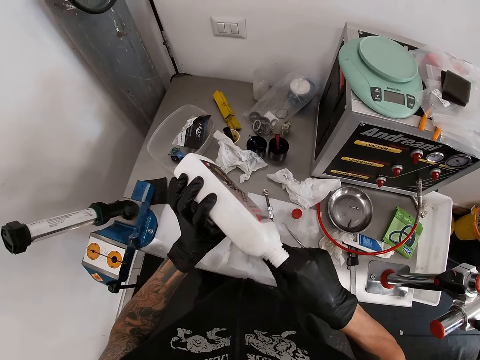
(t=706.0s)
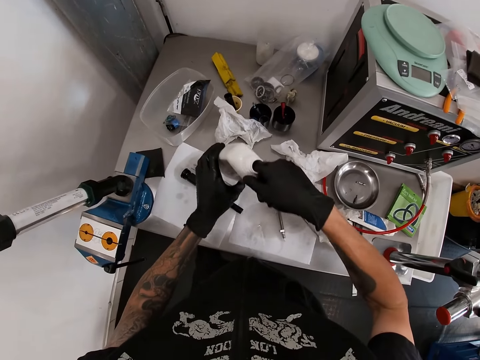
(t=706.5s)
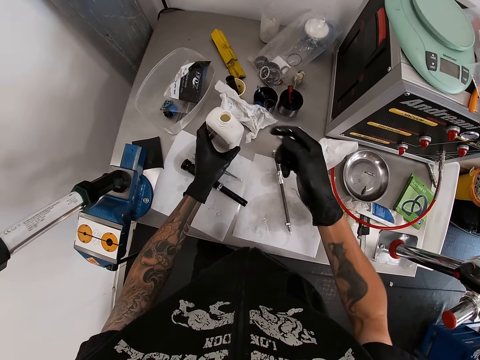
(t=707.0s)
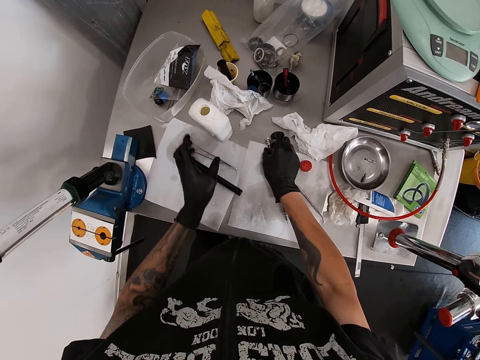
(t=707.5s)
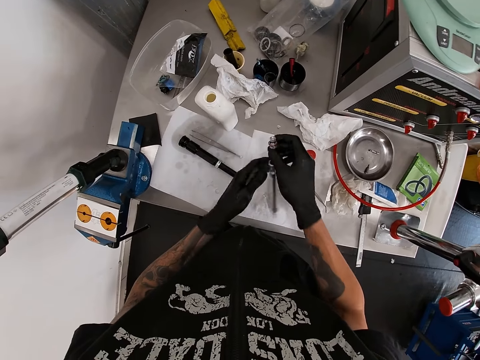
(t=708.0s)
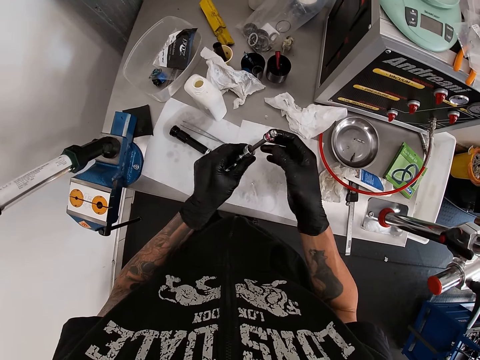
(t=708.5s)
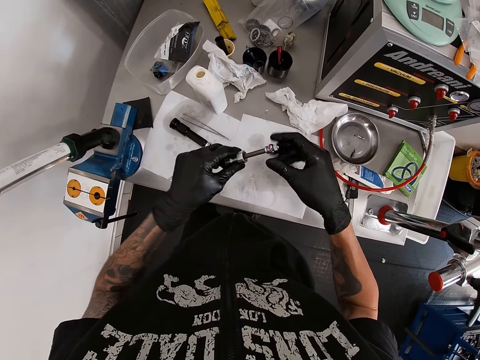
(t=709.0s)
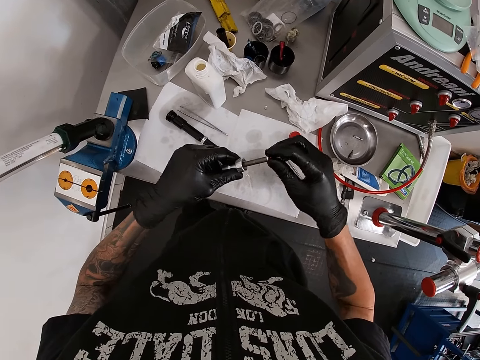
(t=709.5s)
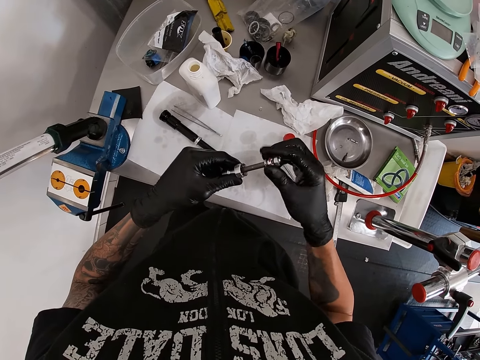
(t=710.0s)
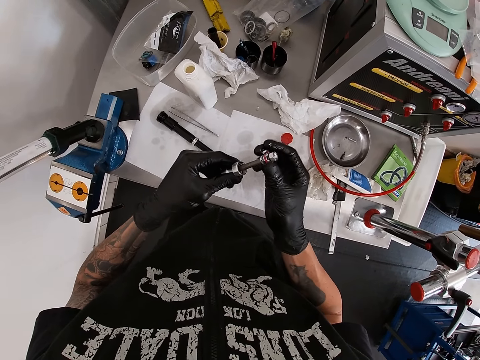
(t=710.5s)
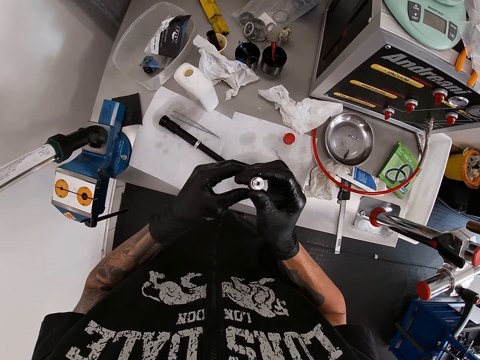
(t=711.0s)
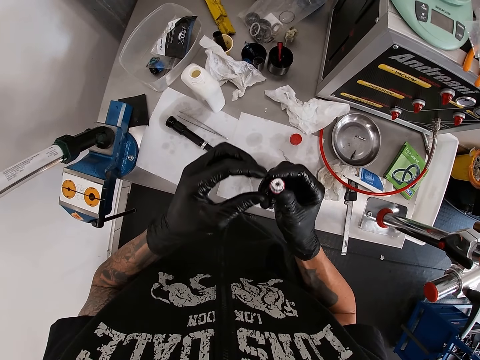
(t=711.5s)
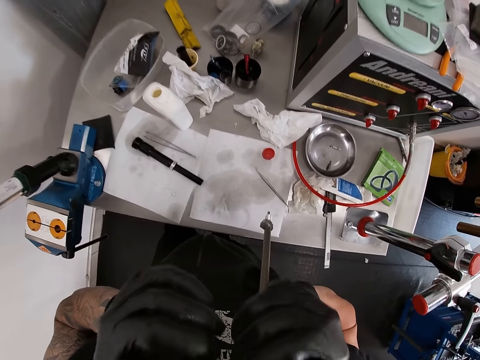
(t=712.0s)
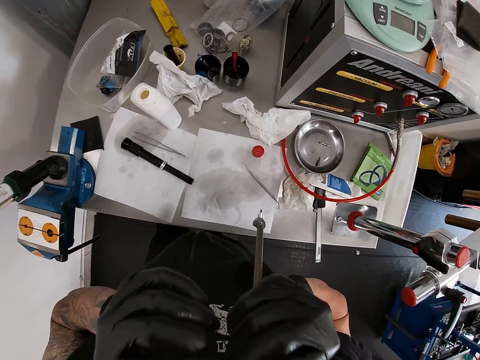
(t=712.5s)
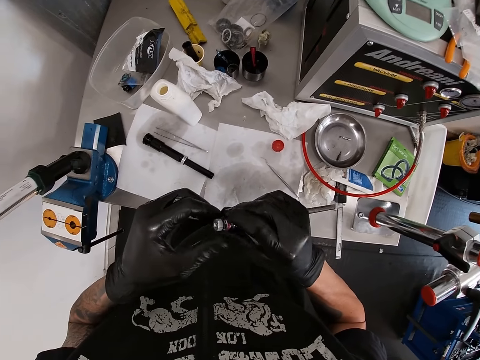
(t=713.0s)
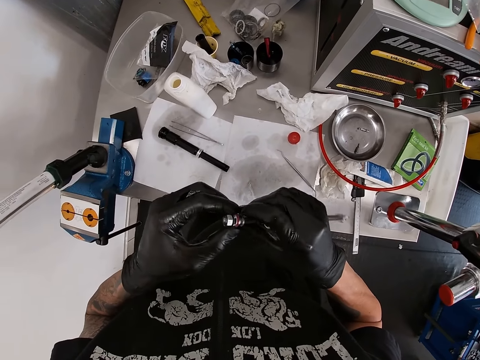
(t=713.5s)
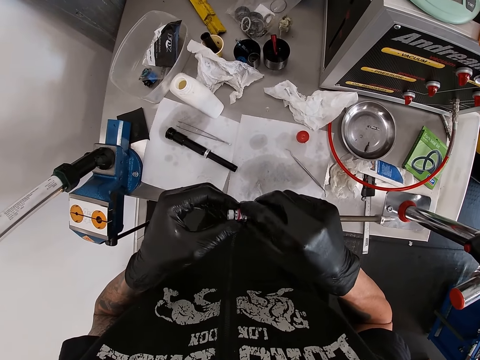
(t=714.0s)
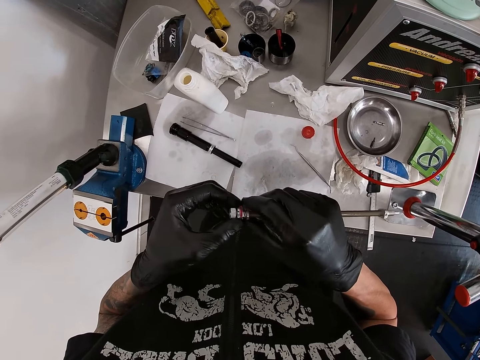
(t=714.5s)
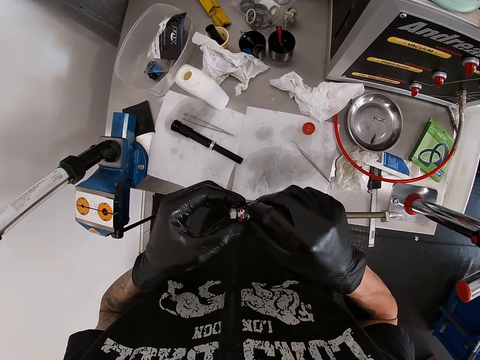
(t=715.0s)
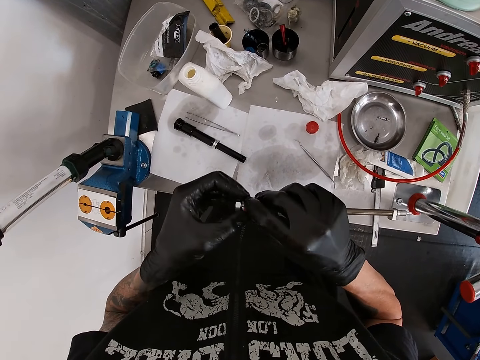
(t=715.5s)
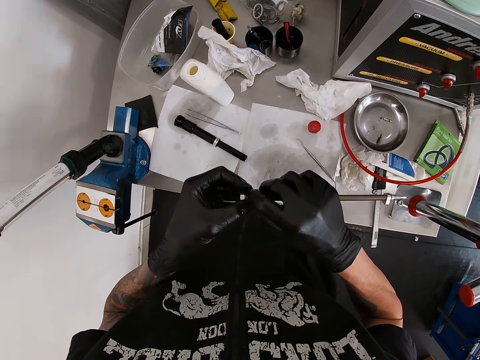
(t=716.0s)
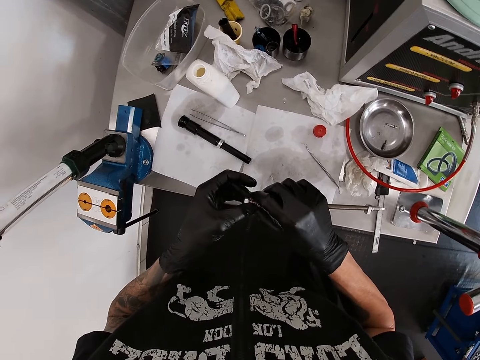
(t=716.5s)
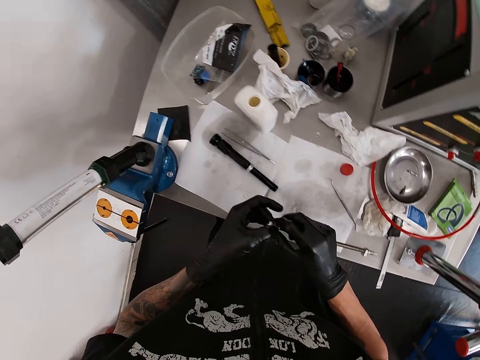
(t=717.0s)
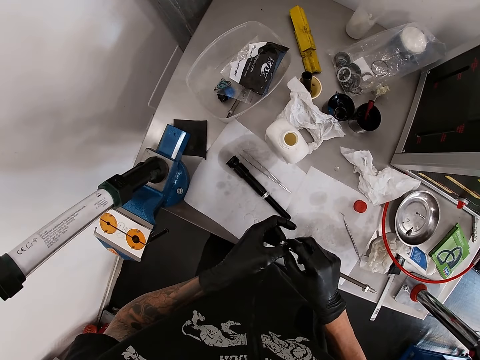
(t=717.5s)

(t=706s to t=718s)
The camera wearer drops the bottle of engine oil on the table with his left hand. He picks up the pump rod or metal on the table with his right hand. He puts engine oil on the pump rod with both hands. He turns a metal tip. He moves the metal. He touches a bolt on the metal.

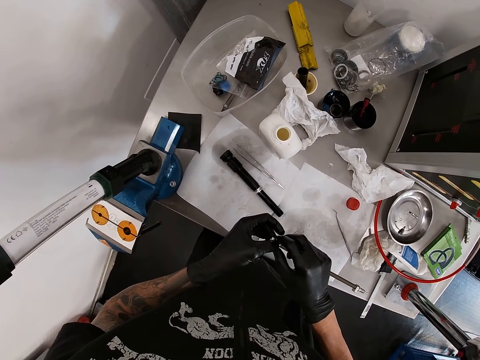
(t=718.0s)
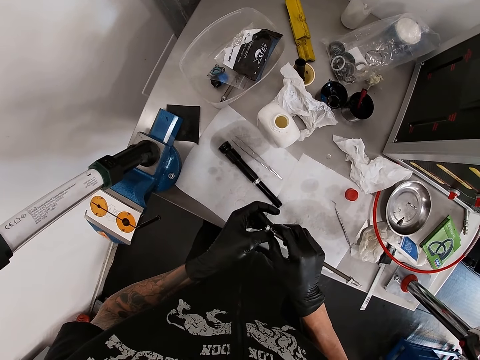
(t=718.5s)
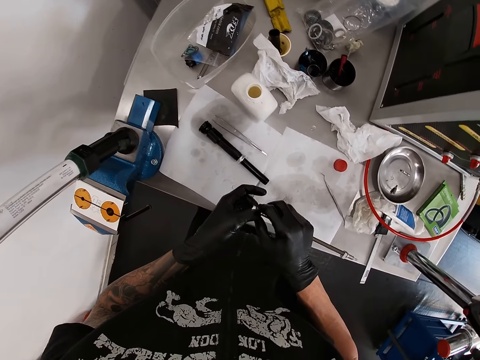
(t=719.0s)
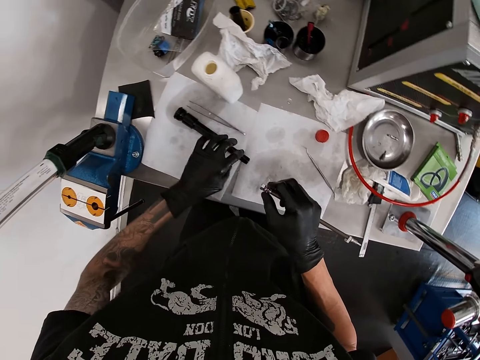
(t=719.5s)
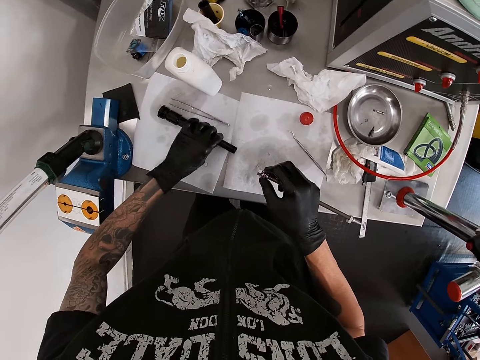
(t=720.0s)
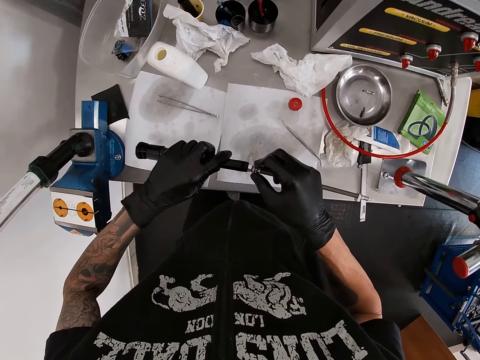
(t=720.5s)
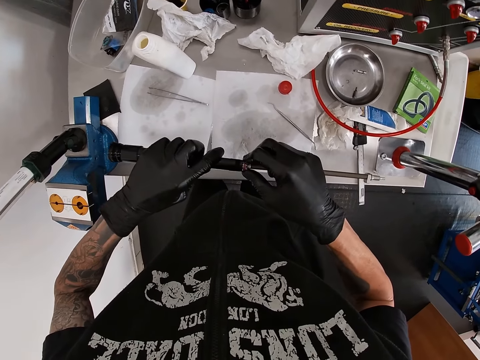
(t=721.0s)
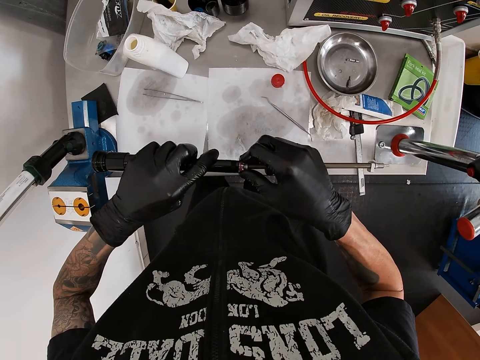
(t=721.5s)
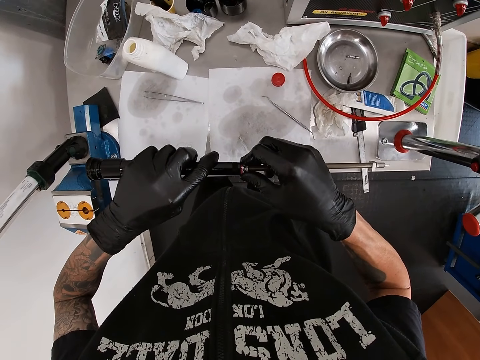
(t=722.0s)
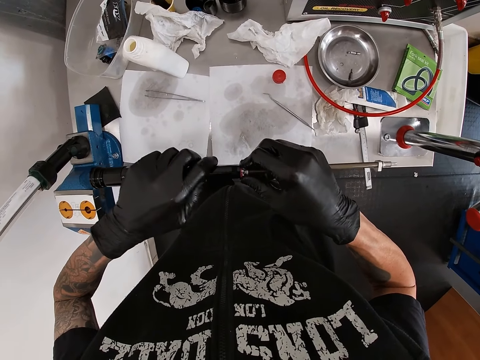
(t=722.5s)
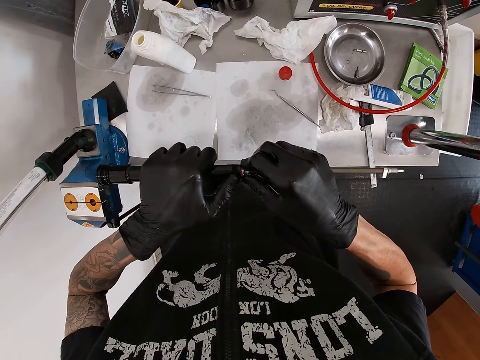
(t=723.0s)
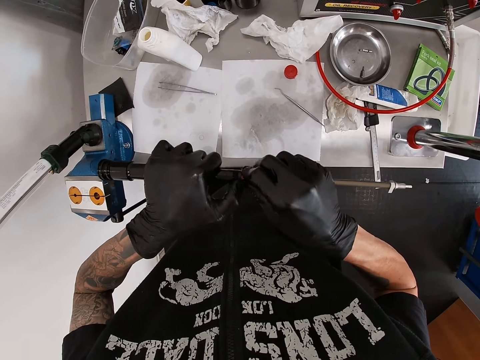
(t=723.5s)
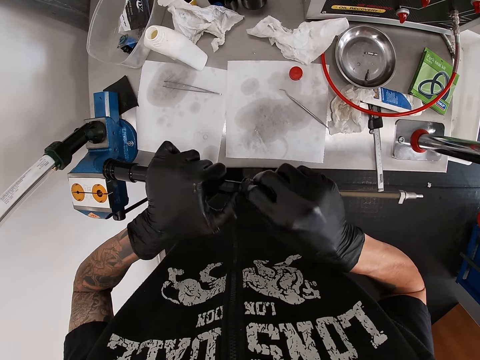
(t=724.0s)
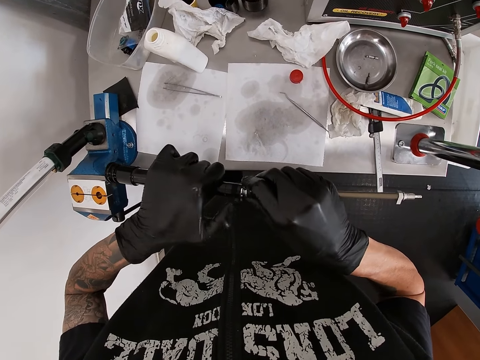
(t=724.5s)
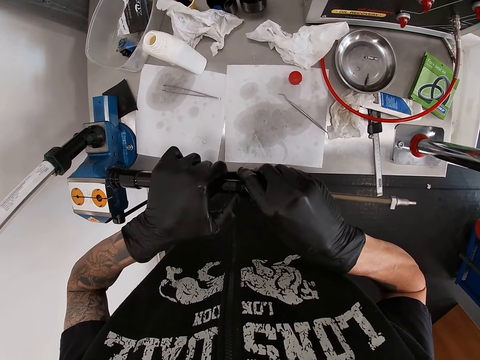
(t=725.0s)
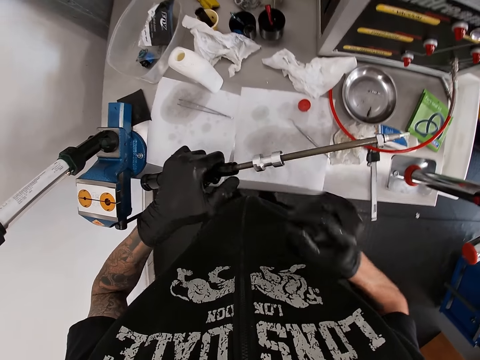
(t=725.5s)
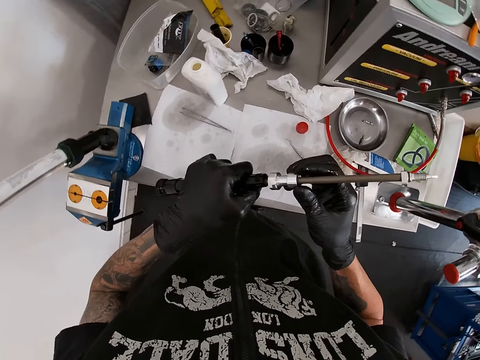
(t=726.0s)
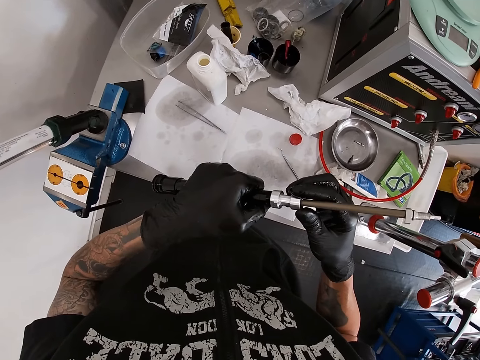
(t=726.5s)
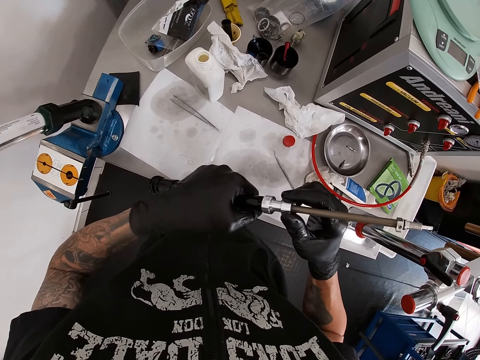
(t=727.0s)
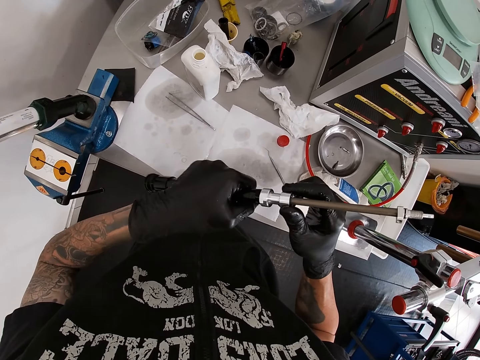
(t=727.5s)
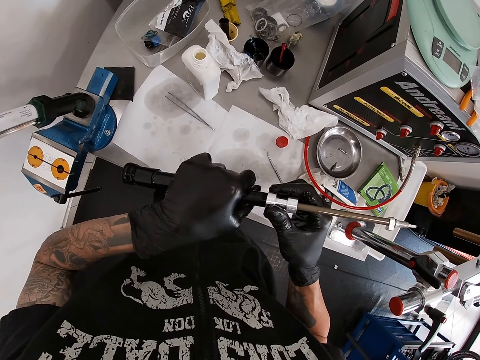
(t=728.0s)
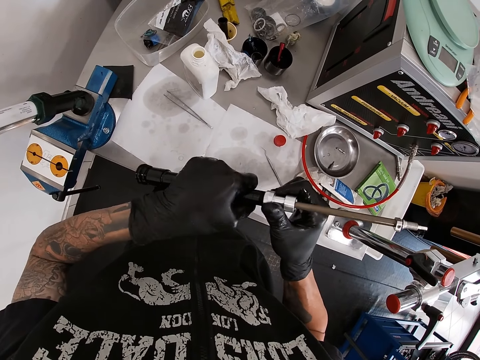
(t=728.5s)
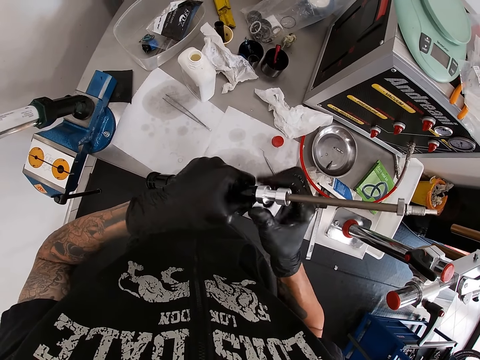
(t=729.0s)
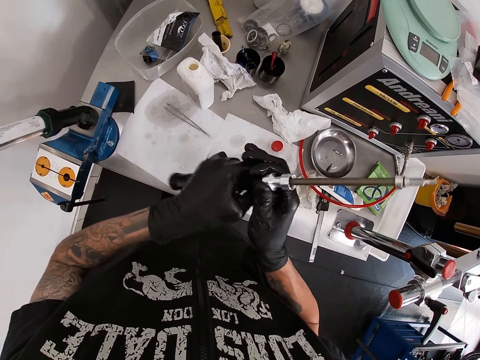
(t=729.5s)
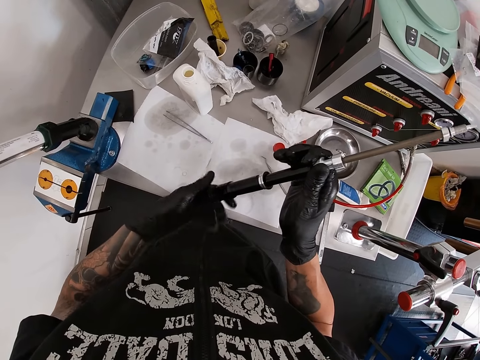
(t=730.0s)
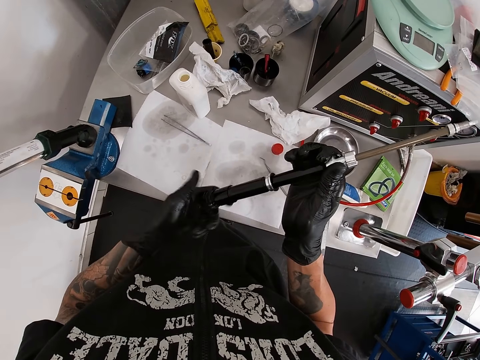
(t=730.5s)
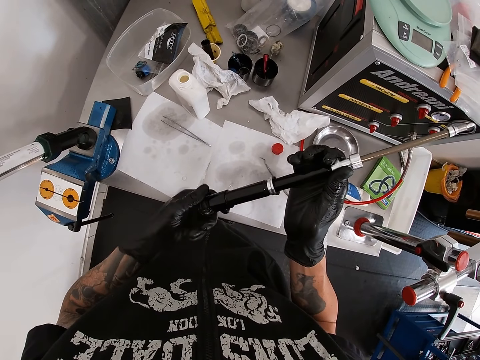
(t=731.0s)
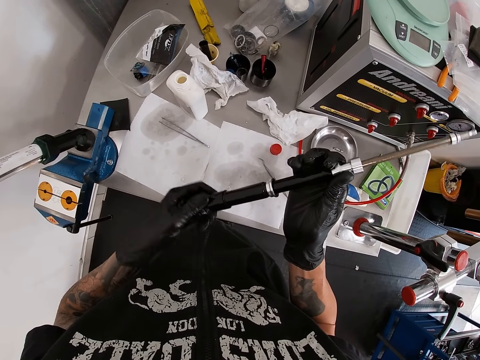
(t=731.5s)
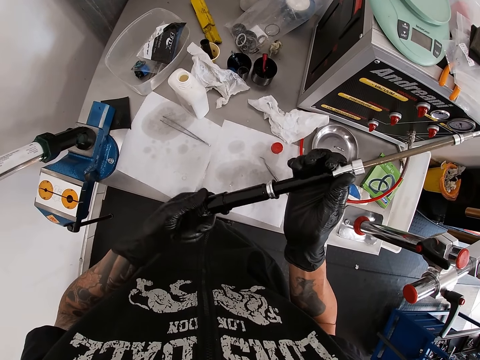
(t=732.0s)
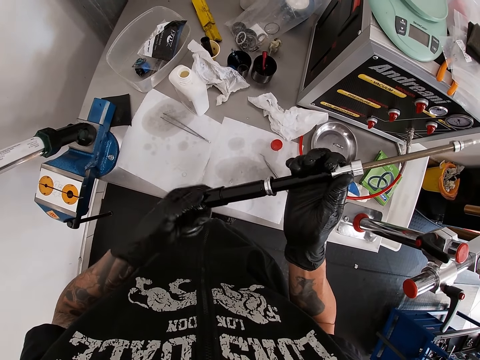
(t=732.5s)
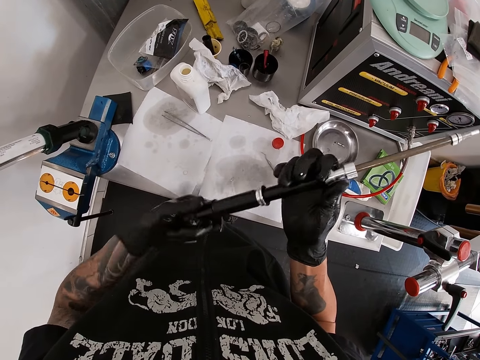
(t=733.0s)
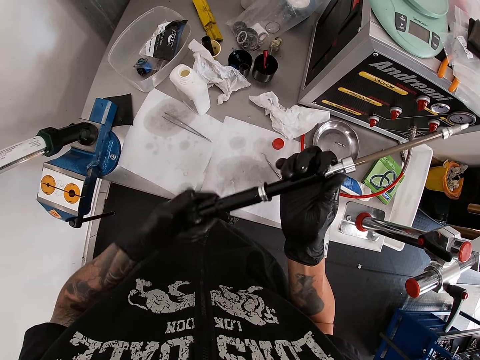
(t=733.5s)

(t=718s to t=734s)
The camera wearer picks up the pump tube or black metal on the table with his left hand. He inserts the pump rod in his right hand into the pump tube in his left hand. He adjusts the metal.
